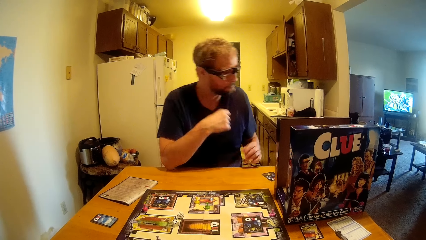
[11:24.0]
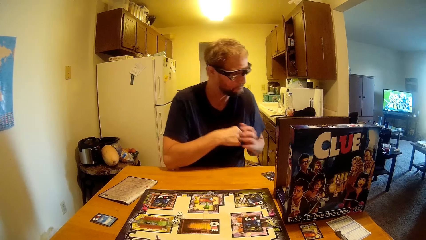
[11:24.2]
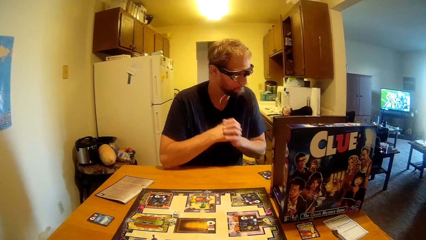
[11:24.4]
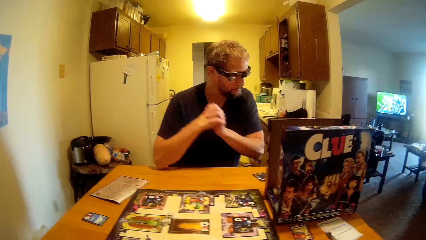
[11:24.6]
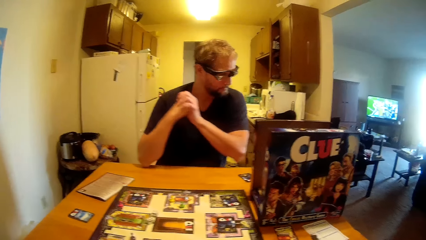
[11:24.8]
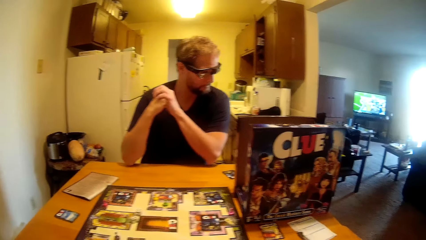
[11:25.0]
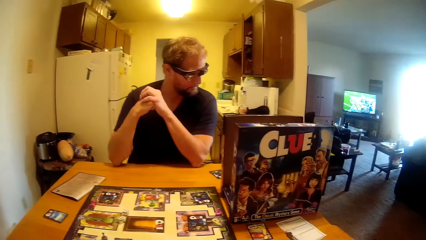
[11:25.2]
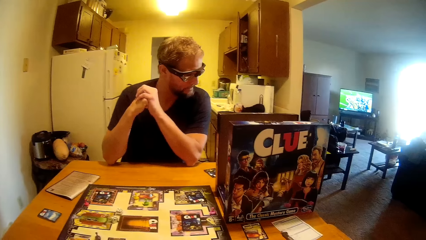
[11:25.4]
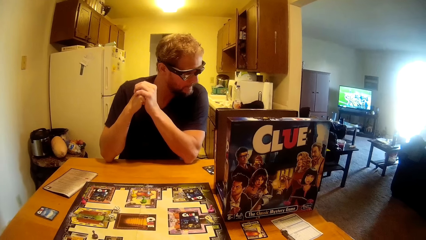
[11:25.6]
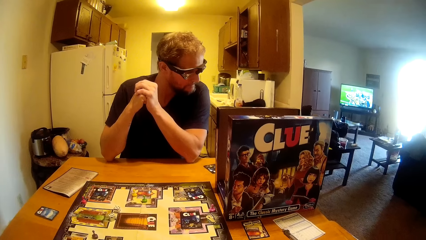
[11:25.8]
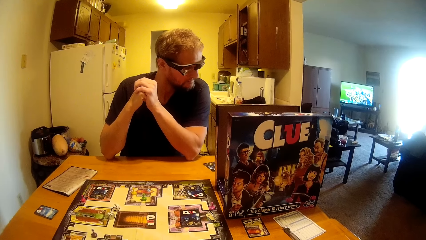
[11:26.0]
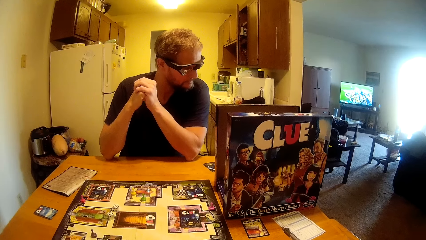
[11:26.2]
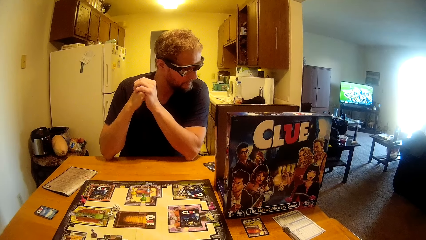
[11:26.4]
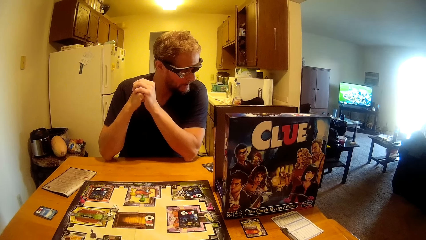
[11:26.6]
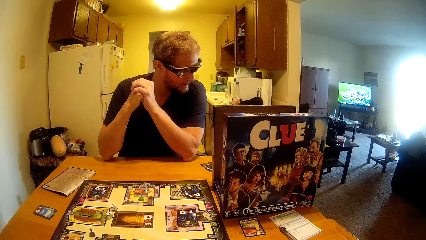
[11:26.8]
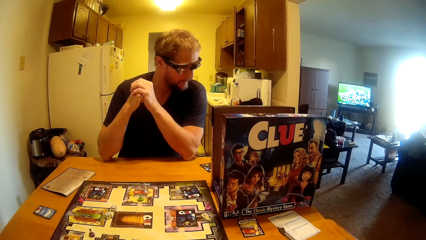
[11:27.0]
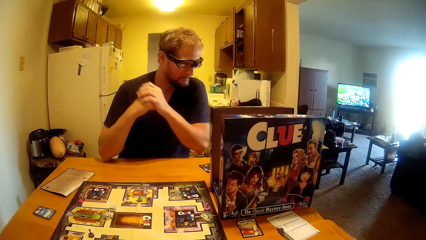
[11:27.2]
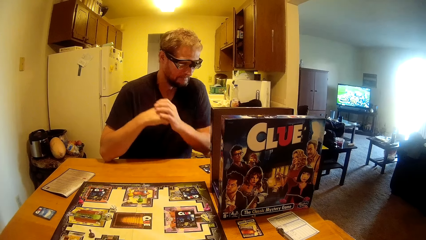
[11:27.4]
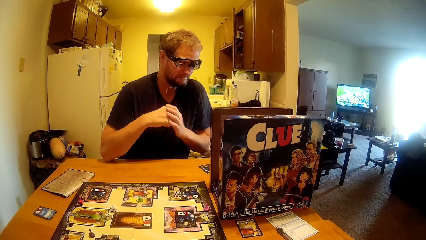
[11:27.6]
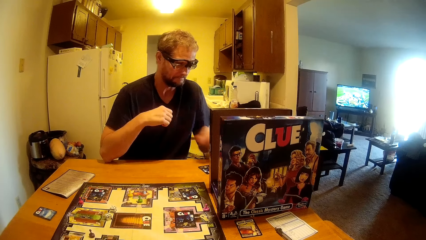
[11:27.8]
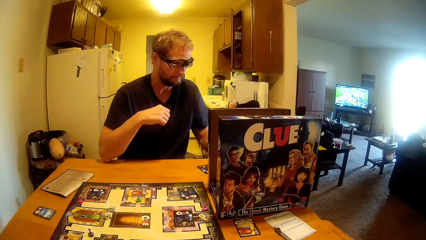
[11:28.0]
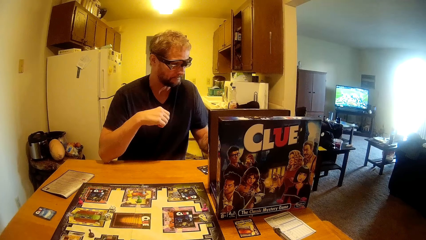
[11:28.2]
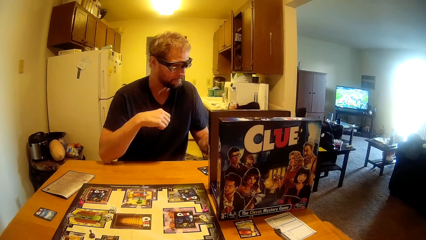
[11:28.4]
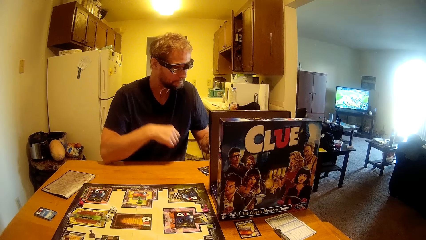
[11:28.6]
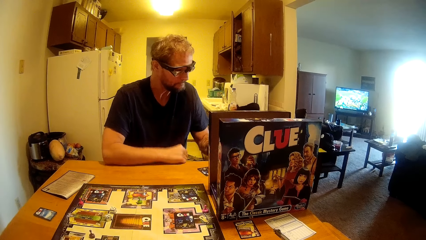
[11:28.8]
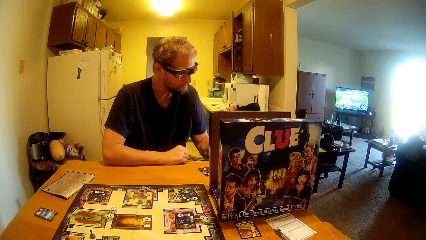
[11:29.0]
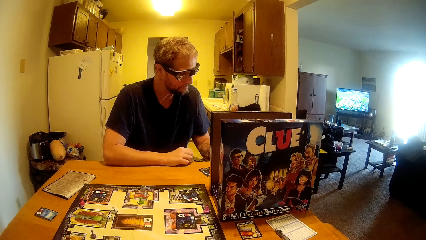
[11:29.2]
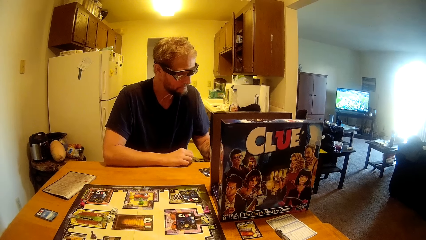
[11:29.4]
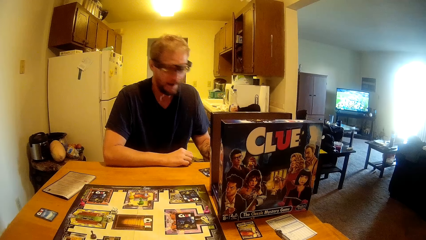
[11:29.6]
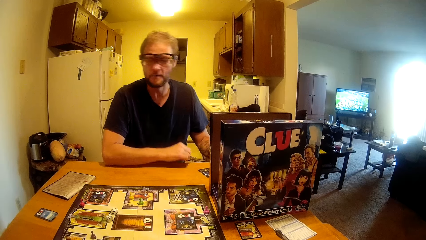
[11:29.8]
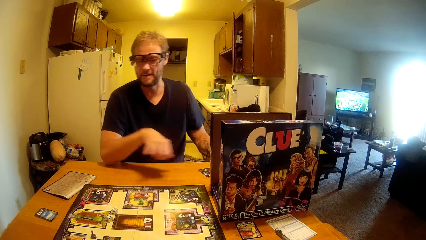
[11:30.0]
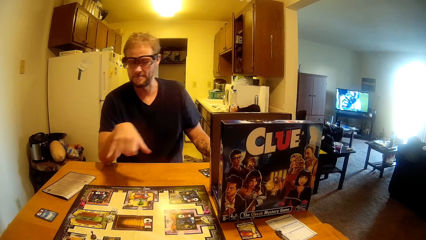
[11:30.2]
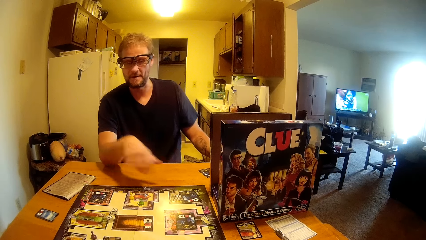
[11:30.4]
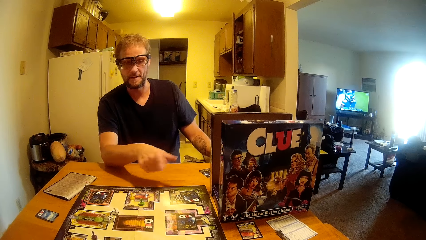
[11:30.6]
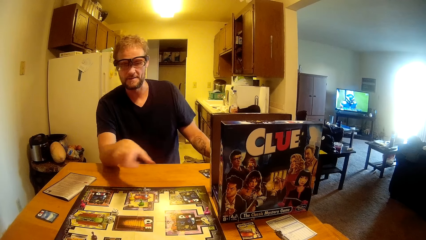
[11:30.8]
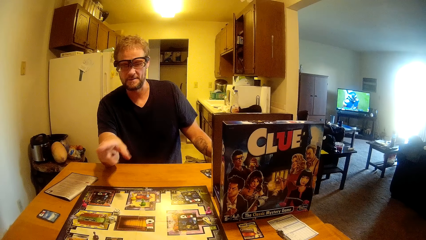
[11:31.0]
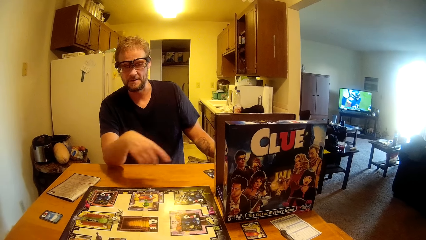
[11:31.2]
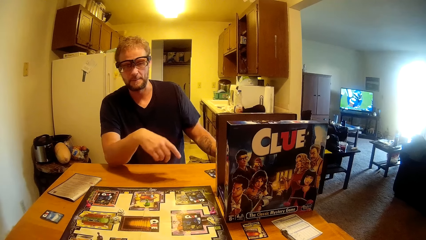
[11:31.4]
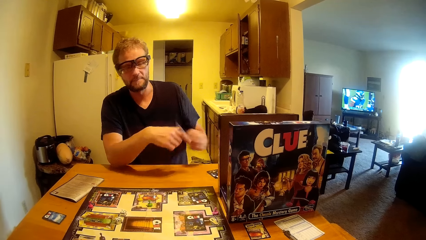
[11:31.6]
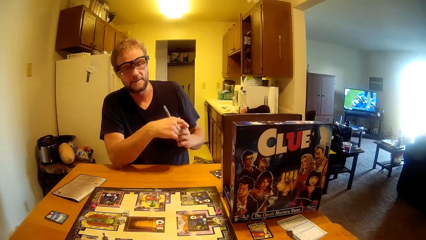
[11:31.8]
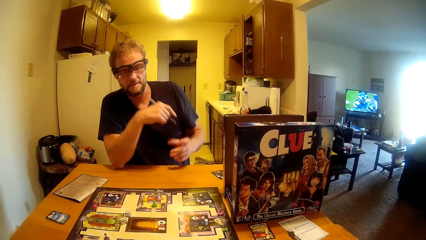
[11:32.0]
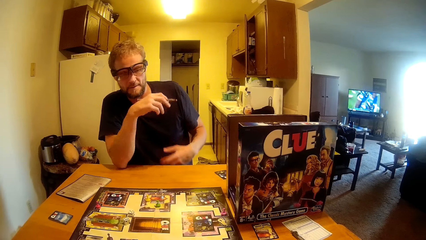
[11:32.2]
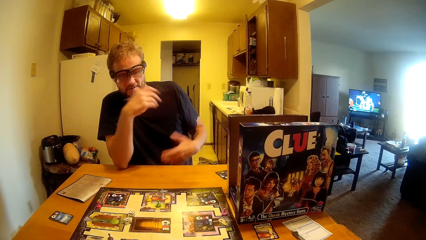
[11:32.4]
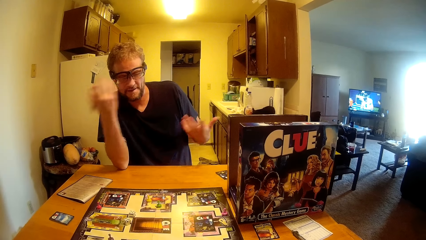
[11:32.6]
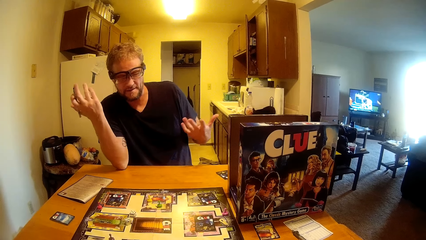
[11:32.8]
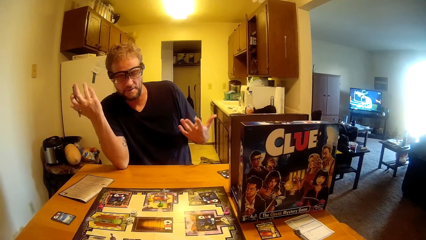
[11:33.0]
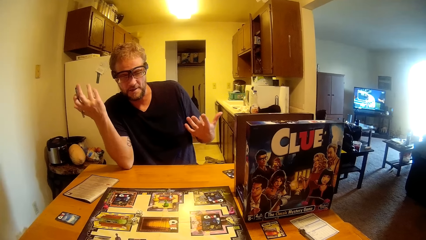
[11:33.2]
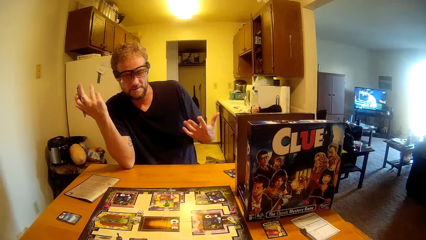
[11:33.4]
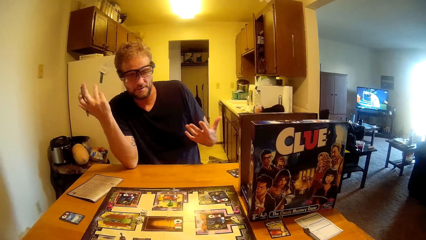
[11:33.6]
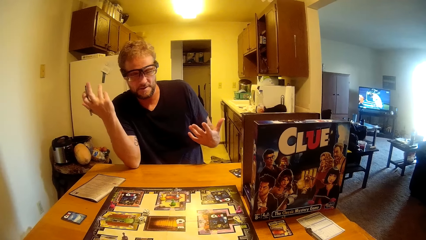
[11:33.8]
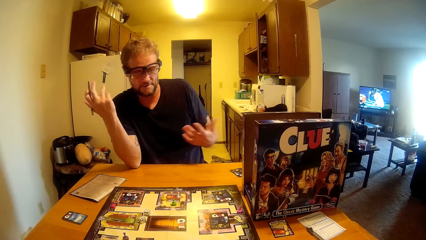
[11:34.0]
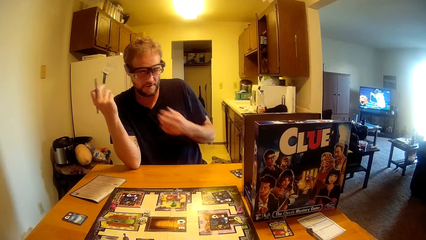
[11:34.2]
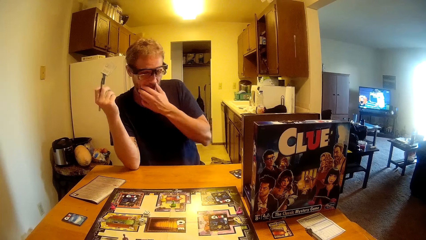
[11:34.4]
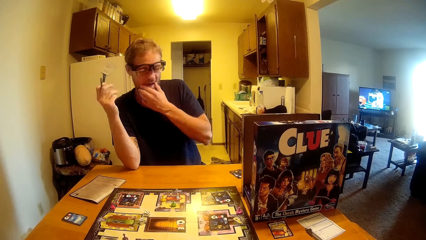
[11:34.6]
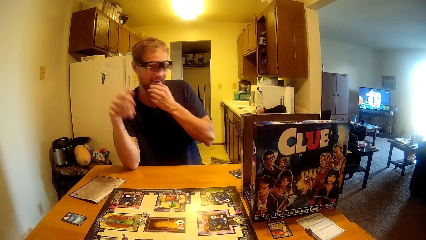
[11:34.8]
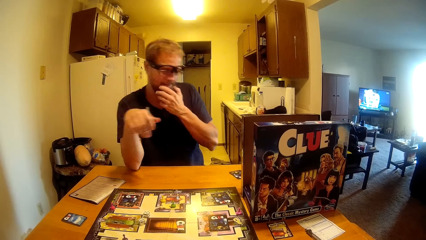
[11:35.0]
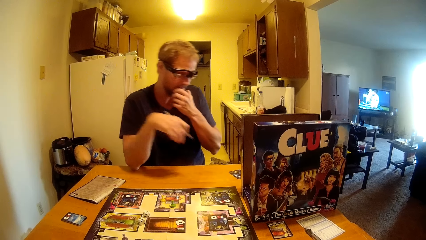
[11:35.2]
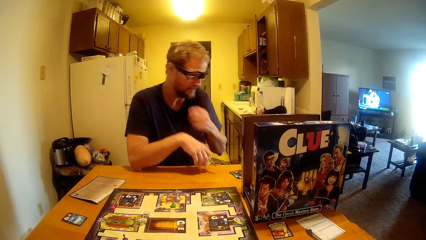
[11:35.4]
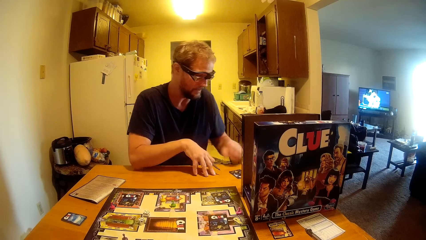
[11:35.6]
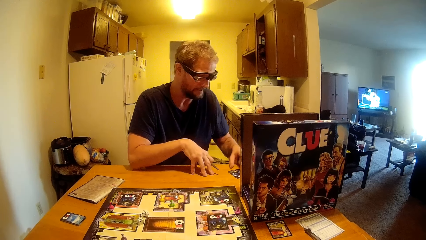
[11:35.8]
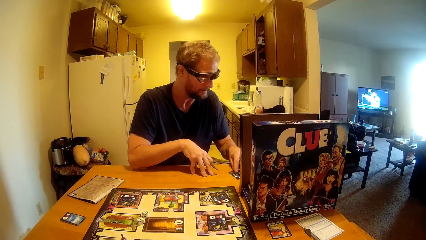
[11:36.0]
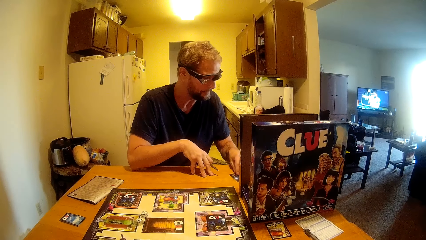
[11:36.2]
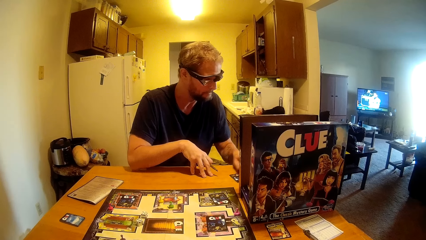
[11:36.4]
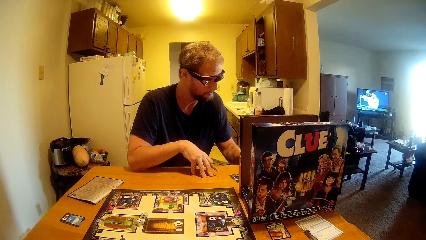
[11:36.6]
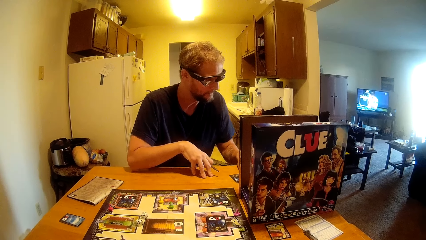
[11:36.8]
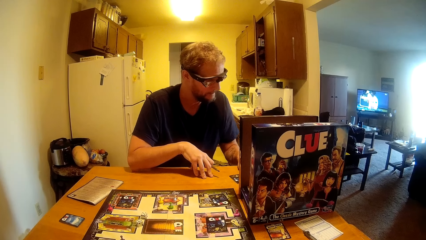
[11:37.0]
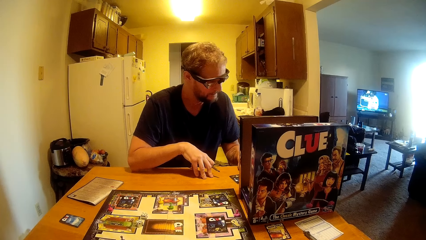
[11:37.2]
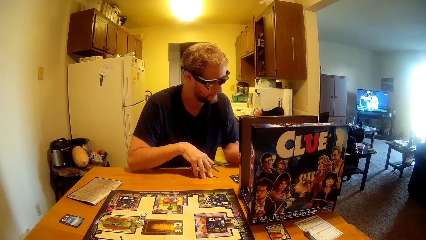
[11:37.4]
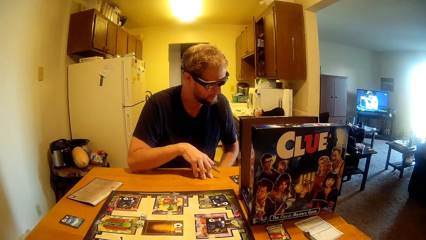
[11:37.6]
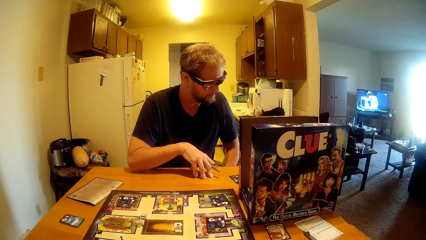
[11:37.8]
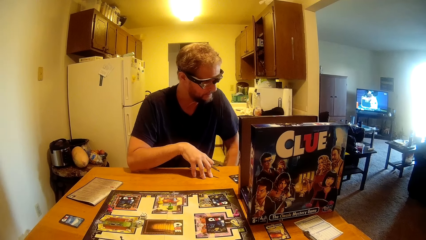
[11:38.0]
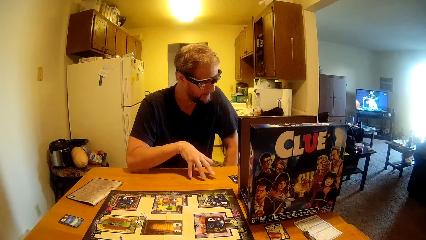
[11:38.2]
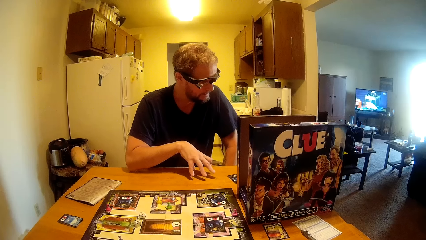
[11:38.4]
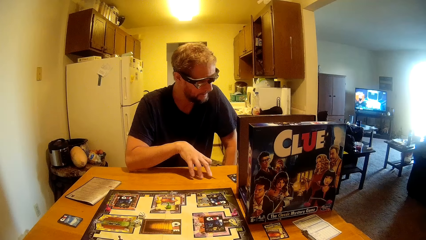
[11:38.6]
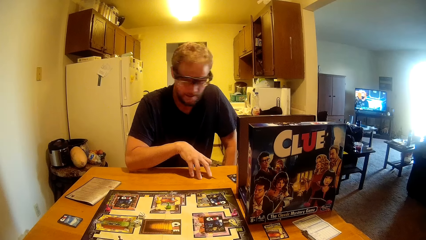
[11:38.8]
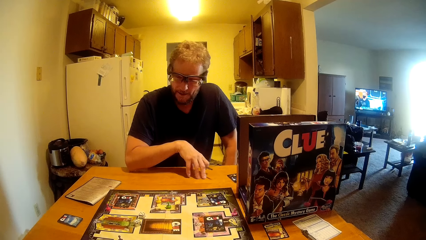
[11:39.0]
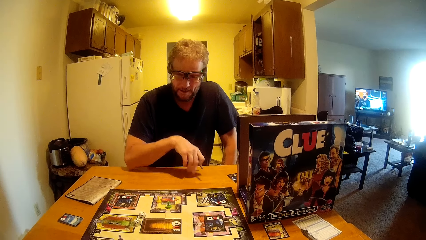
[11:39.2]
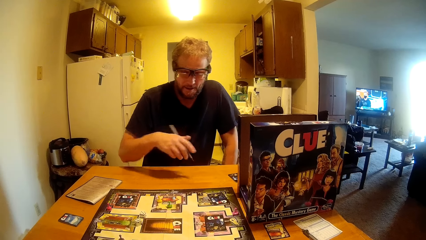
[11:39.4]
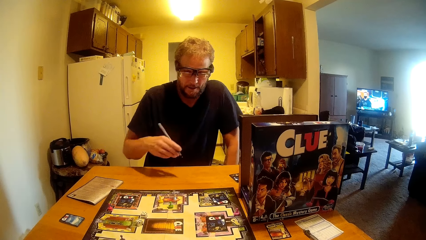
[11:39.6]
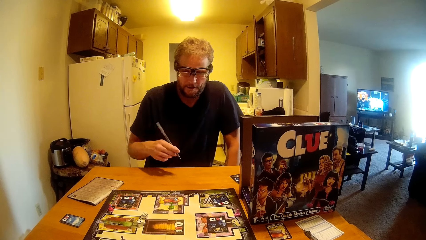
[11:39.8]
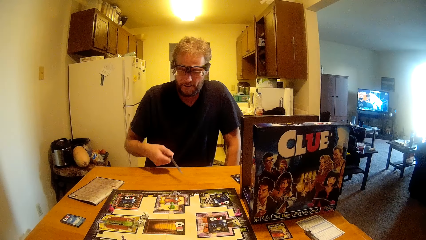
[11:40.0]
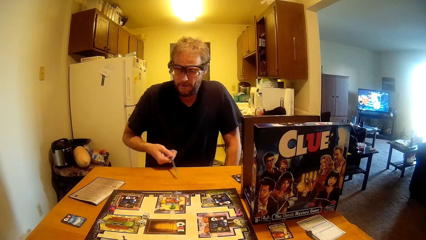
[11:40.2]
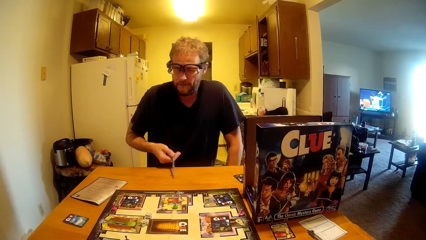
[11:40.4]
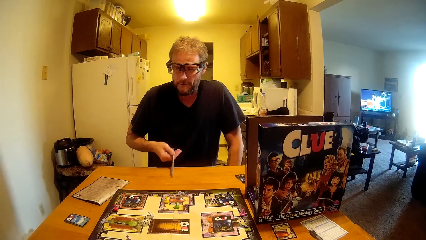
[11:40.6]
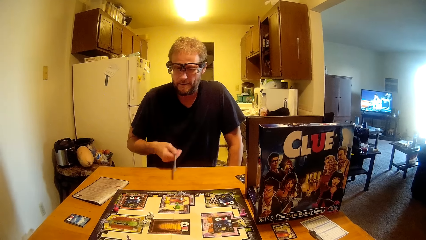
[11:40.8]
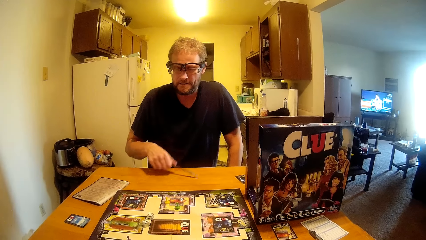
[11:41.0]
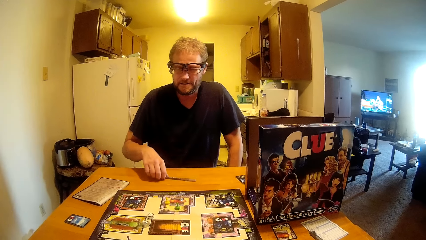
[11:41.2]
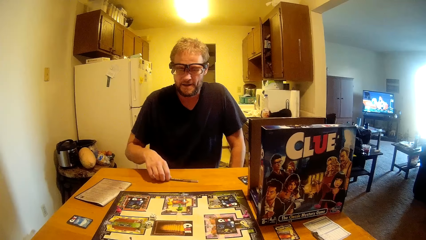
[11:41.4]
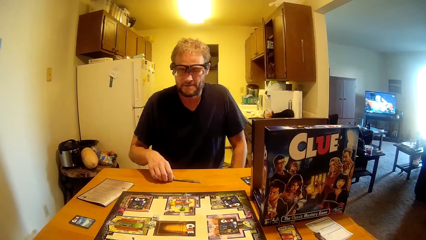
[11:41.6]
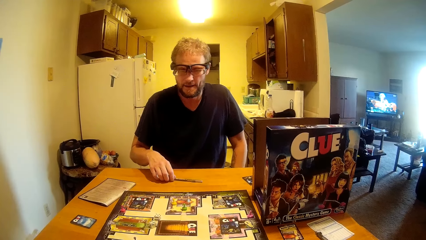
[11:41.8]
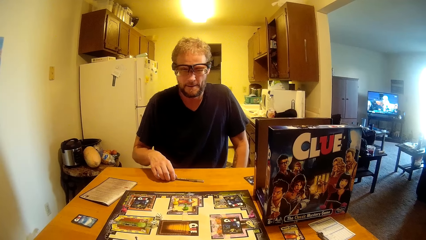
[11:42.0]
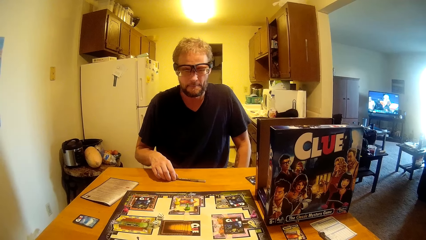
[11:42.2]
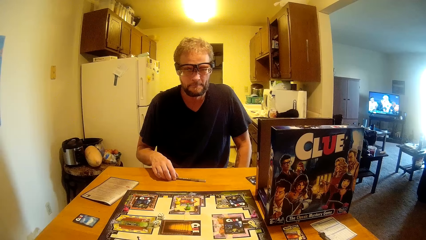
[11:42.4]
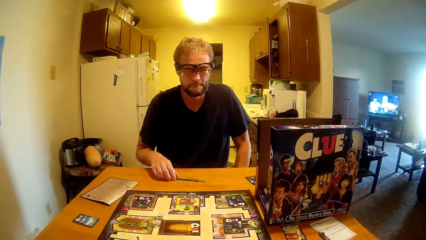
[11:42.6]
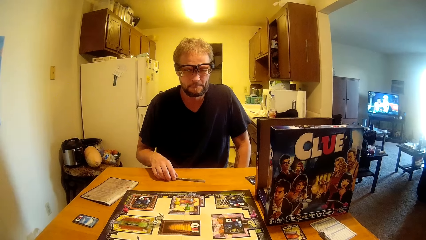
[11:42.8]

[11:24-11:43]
A man holds his hands together. The man looks at something. The man moves his hand, moves the pen to his right hand, and moves his hand. The man scratches his chin. The man touches his face. The man holds the table and moves the cards. The man touches the card on the table. The man moves his hand. The man hits the table with the pen. The man drops the pen on the table.
